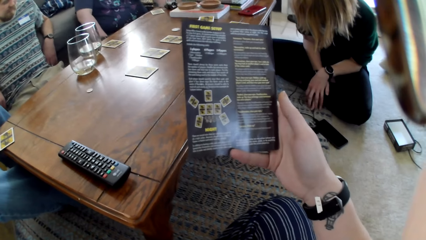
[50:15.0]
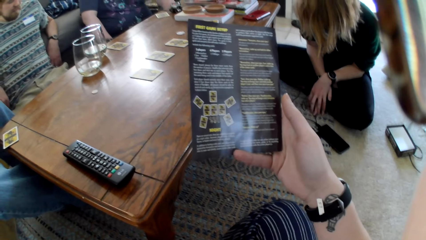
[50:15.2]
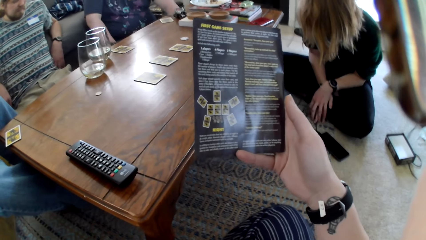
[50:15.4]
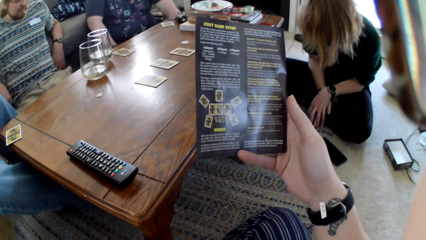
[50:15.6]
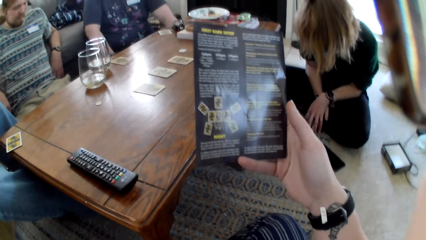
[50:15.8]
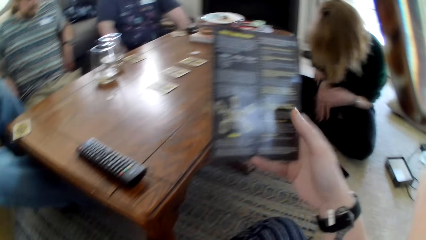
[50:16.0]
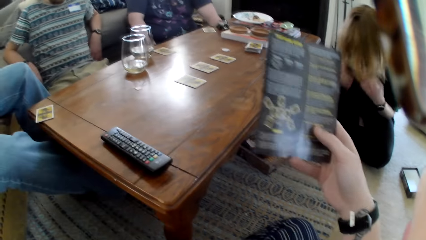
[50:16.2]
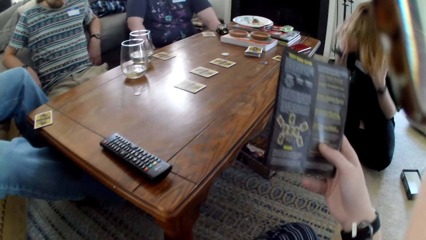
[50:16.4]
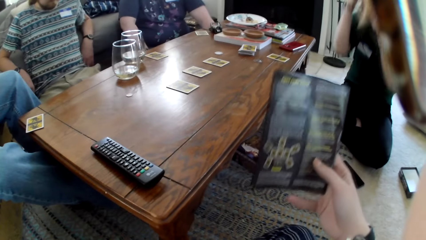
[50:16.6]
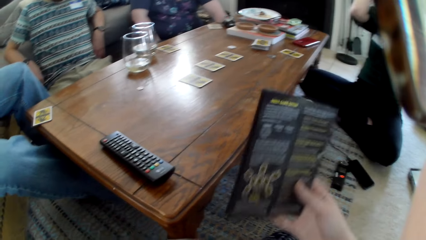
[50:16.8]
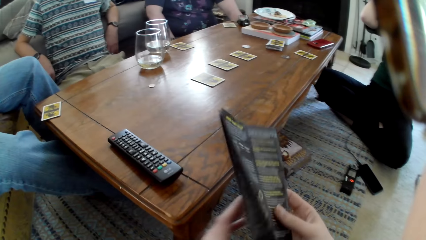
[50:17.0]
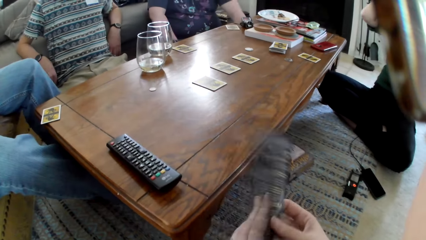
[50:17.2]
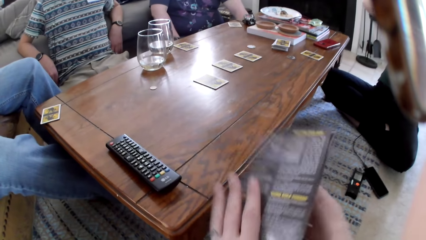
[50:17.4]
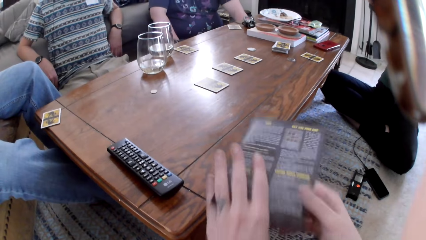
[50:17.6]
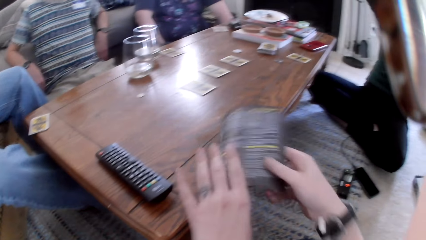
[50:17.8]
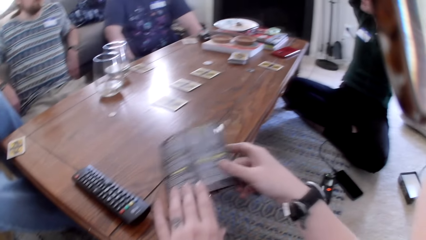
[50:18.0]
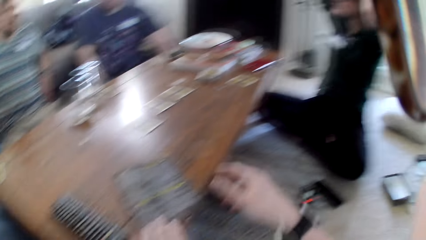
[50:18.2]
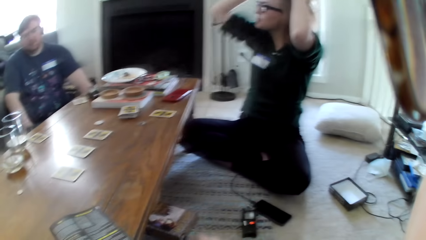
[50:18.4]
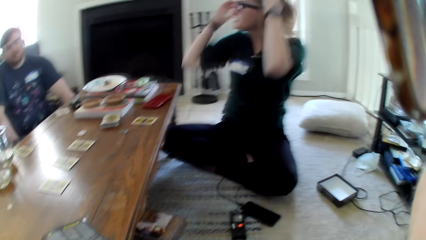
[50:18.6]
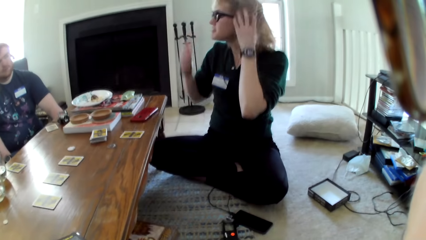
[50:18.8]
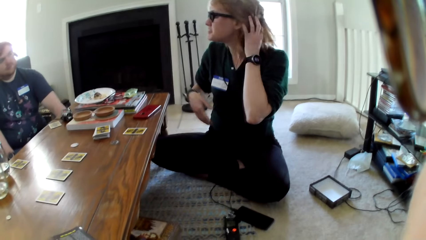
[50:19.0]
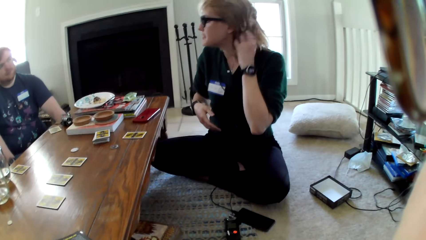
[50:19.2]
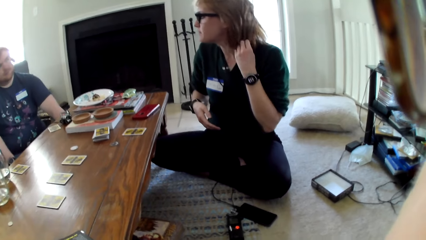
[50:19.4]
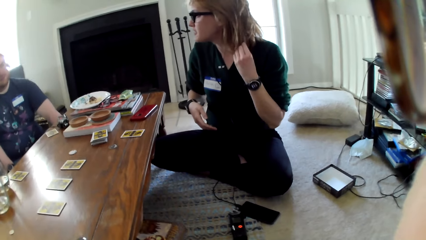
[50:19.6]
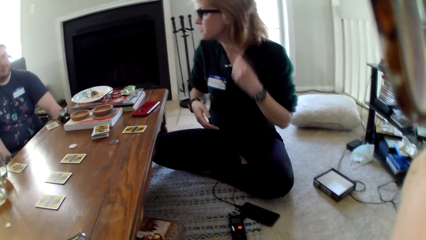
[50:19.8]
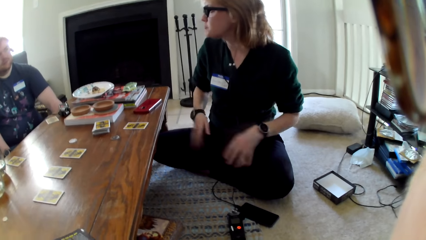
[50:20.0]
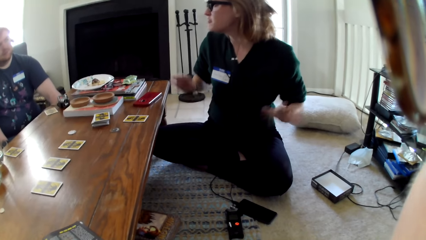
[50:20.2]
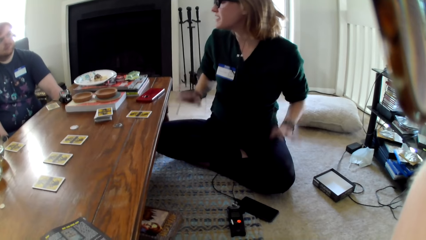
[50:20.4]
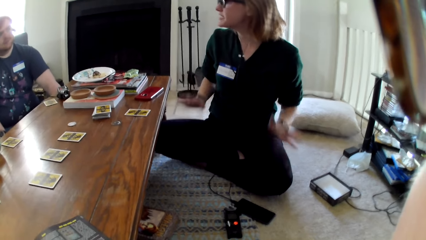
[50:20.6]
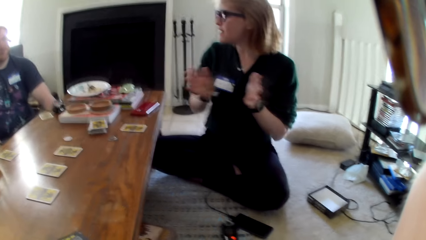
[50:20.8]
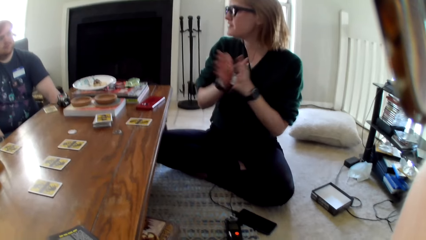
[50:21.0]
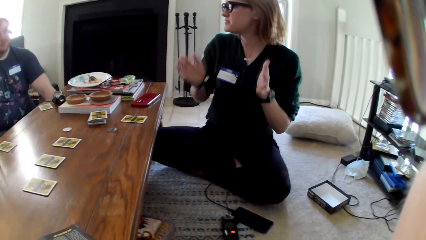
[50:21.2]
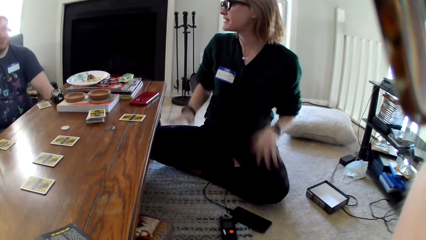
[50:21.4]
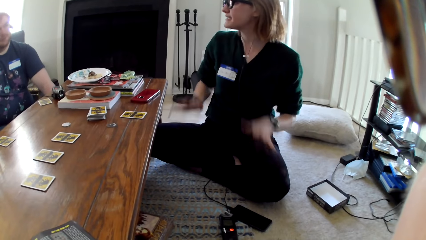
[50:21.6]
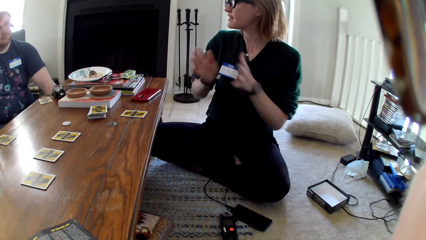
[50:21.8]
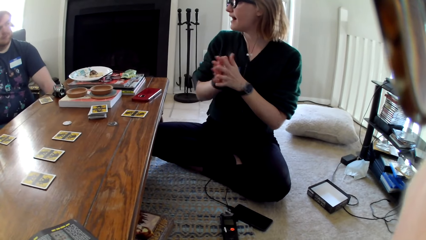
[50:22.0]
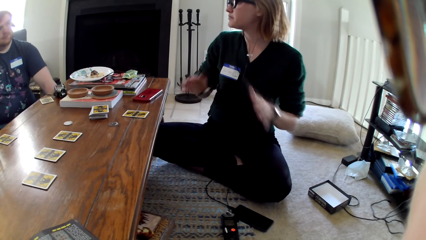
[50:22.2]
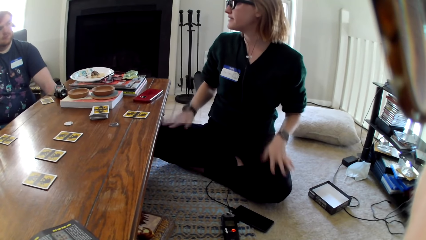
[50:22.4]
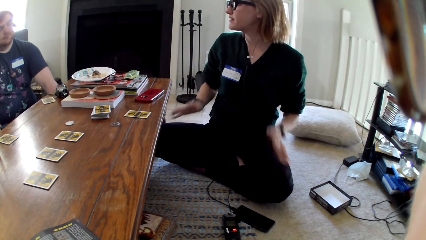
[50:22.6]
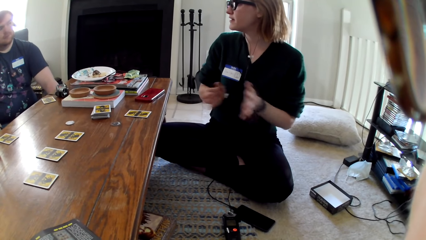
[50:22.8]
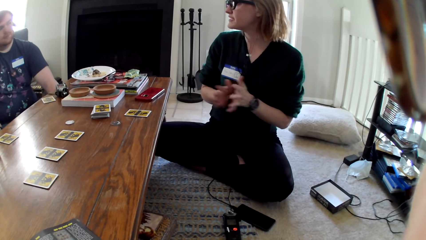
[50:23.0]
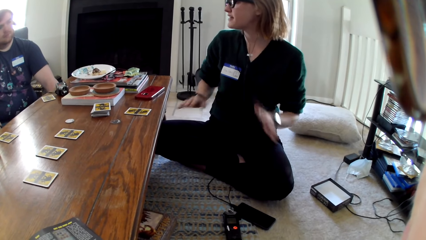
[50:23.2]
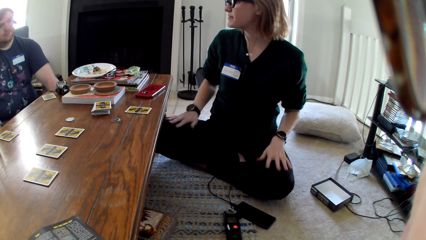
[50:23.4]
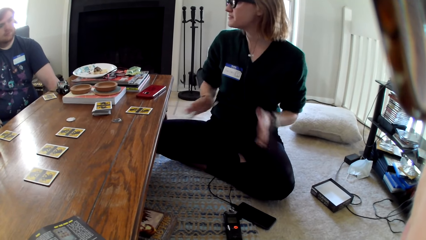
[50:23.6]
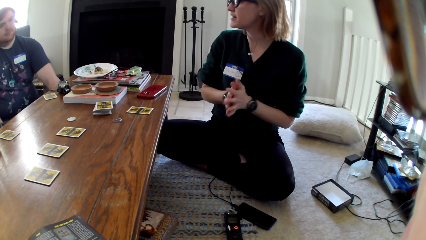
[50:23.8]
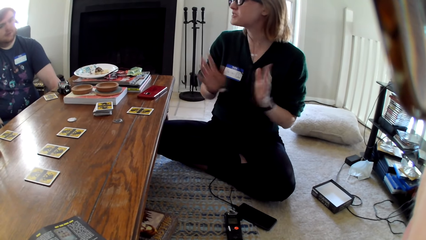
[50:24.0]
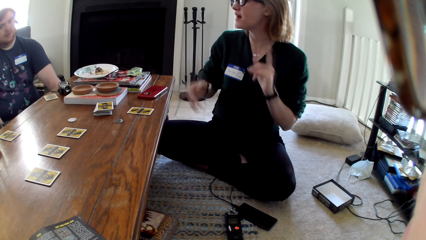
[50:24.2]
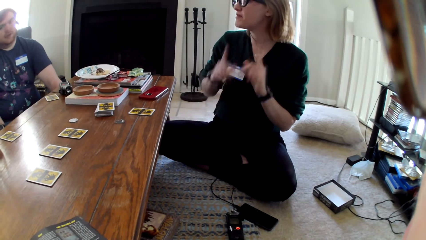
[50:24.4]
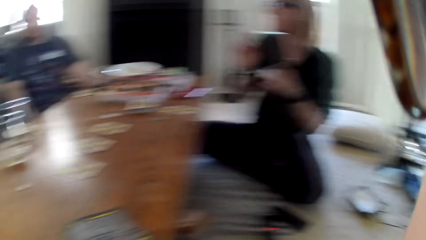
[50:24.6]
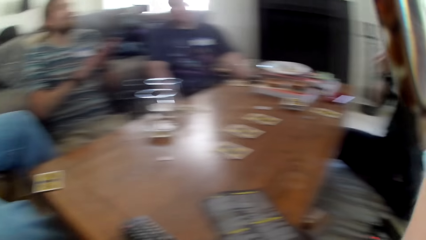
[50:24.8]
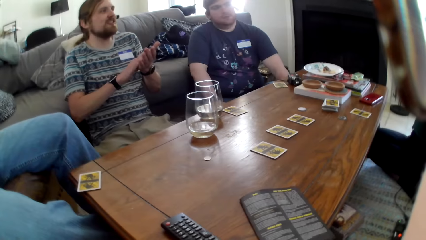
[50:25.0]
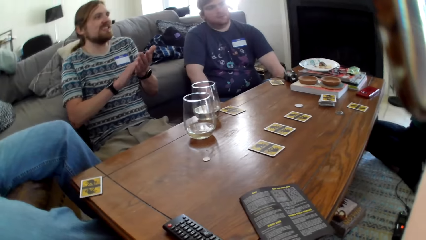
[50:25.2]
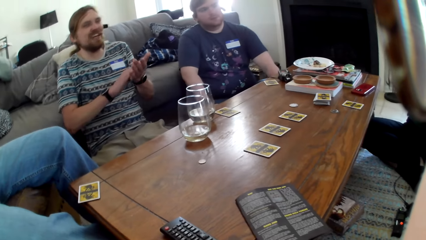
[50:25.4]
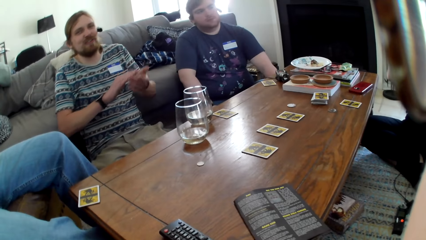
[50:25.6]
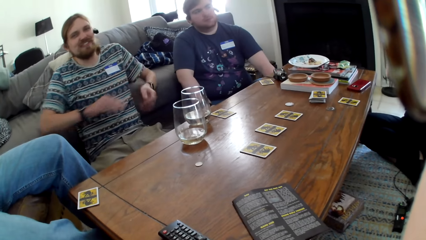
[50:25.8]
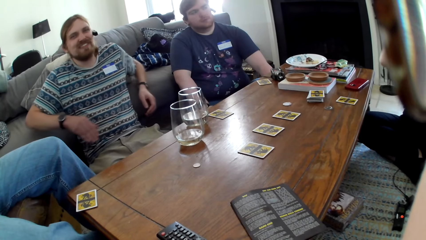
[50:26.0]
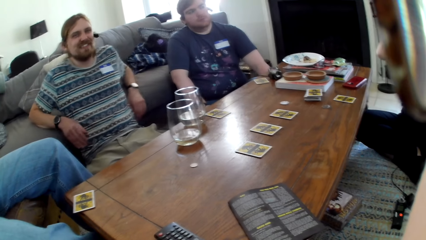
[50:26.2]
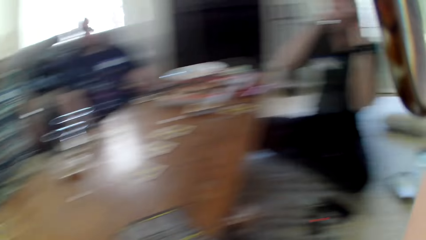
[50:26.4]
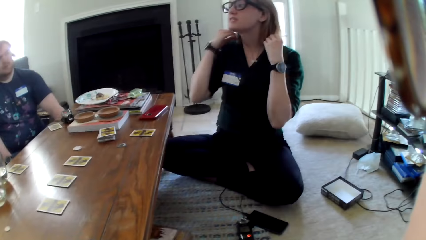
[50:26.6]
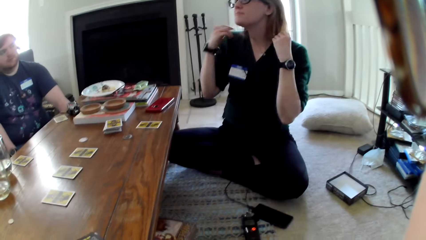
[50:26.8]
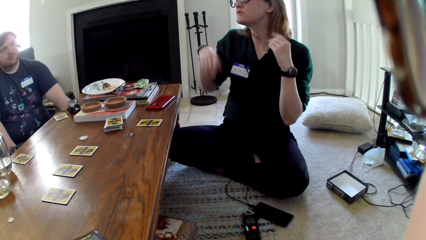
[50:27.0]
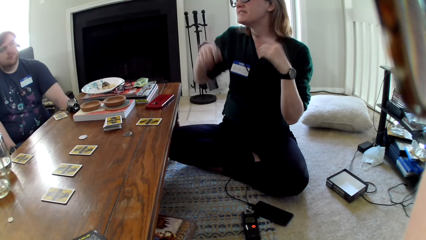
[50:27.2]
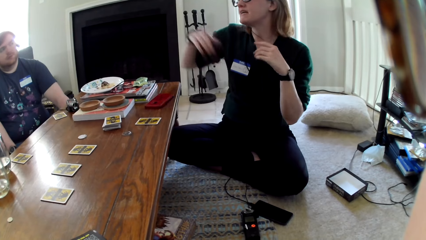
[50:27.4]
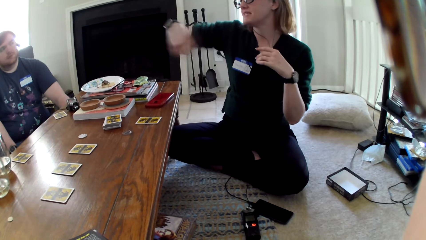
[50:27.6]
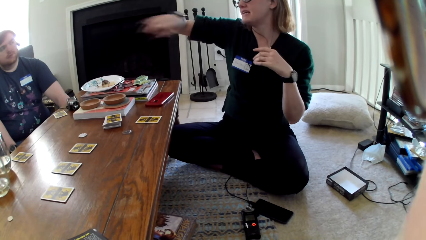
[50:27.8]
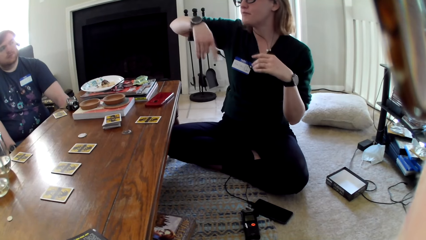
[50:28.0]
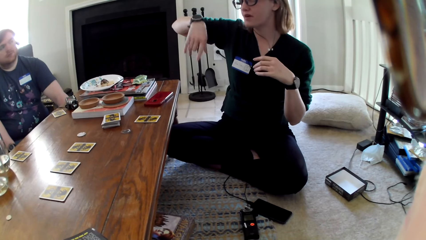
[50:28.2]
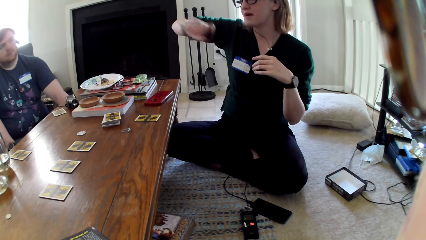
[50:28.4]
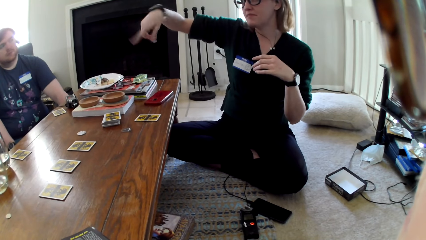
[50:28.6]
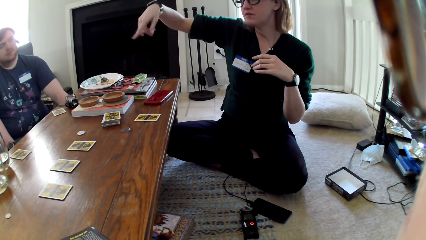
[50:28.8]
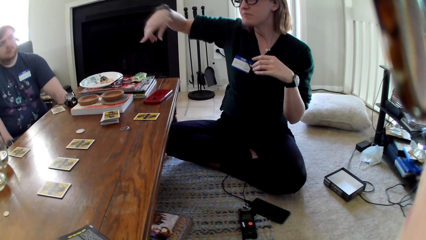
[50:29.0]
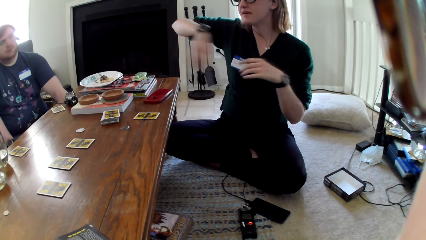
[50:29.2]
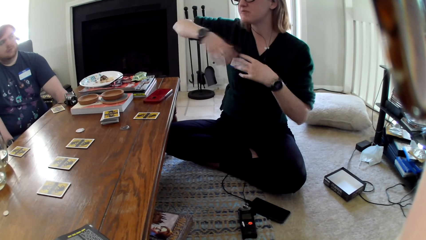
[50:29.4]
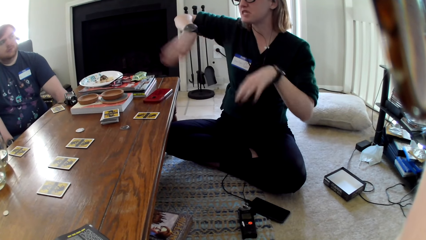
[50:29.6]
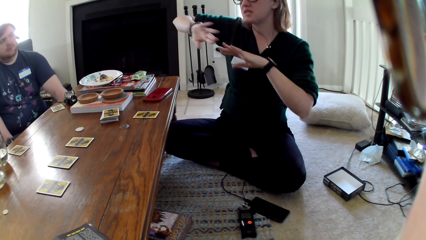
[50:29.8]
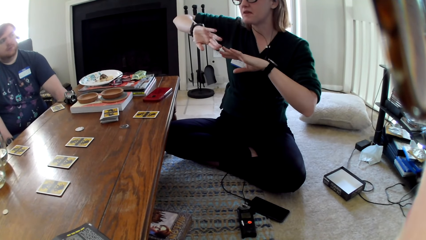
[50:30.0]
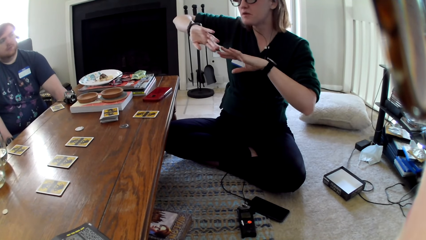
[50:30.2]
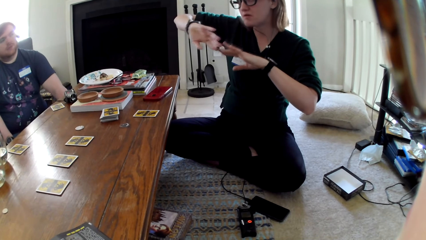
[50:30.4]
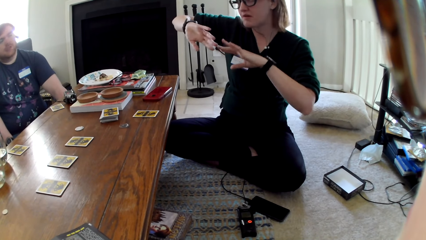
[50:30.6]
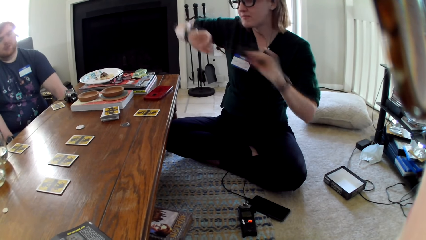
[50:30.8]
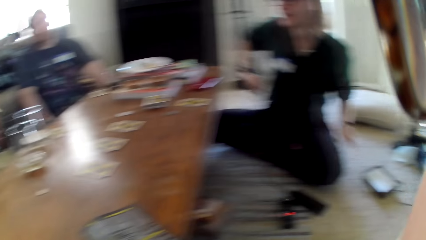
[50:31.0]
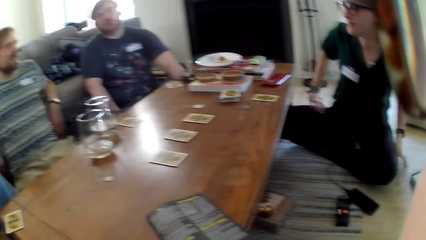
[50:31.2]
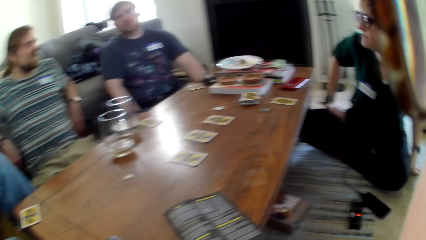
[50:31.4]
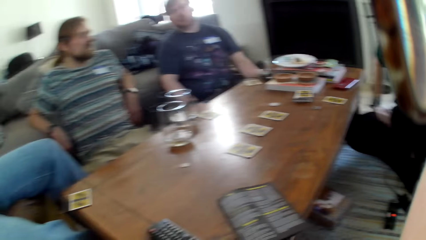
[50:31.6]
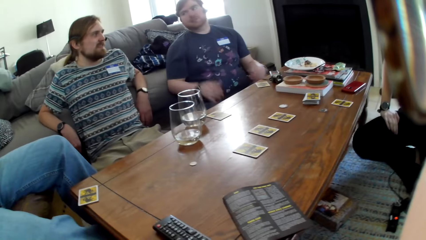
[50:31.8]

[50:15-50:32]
A woman aligns her hair with a hand. She touches her hair. The camera wearer puts the magazine on the table. The woman claps her hands. A man claps his hands. The woman answers the man.
